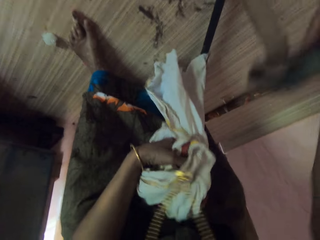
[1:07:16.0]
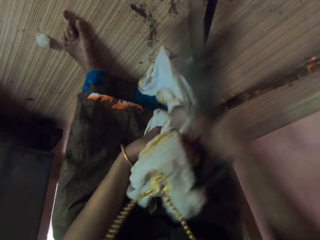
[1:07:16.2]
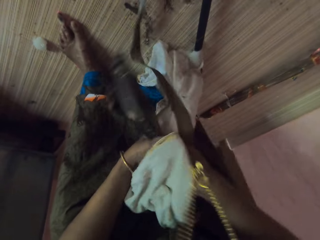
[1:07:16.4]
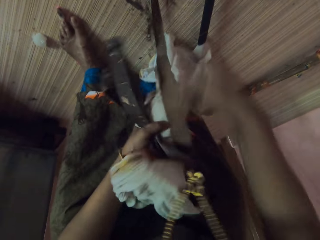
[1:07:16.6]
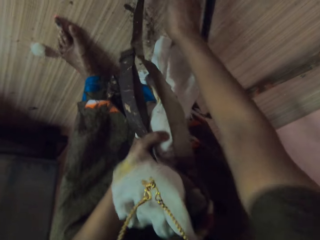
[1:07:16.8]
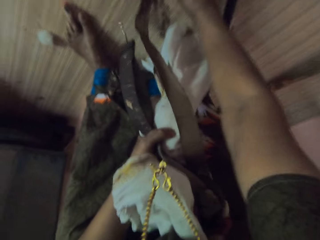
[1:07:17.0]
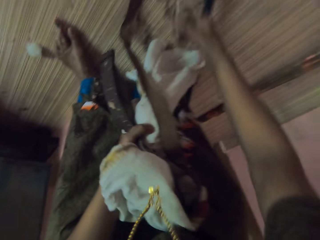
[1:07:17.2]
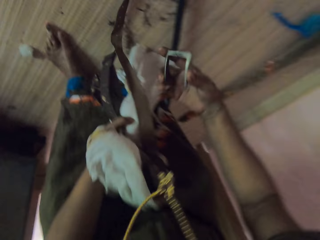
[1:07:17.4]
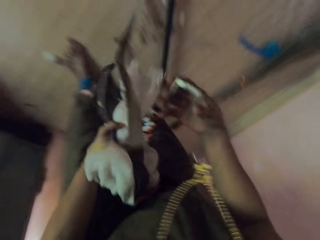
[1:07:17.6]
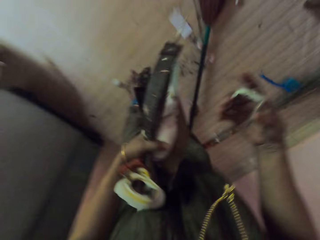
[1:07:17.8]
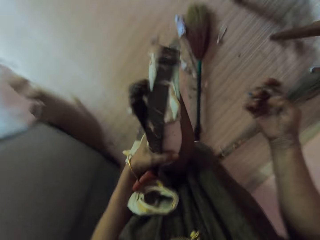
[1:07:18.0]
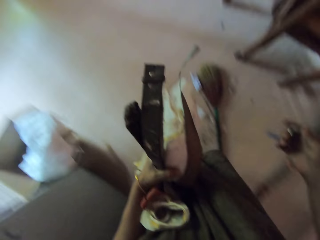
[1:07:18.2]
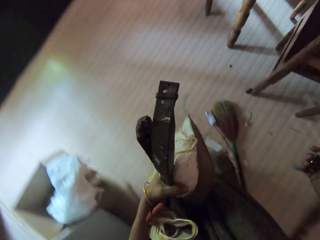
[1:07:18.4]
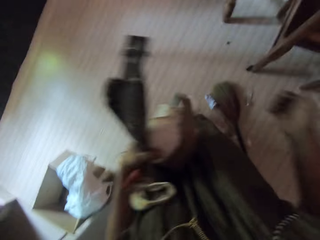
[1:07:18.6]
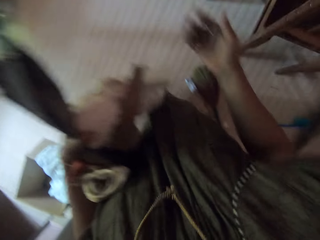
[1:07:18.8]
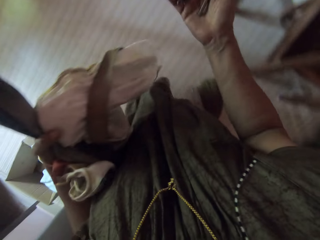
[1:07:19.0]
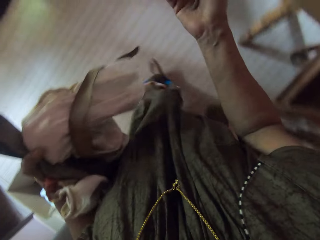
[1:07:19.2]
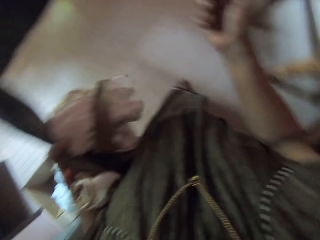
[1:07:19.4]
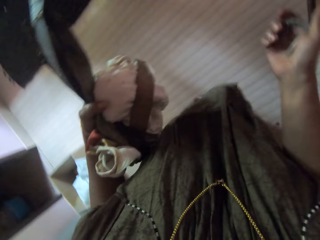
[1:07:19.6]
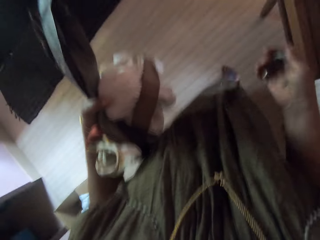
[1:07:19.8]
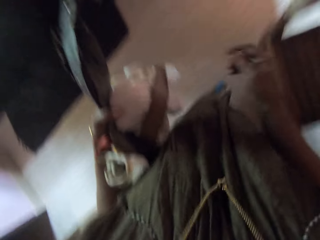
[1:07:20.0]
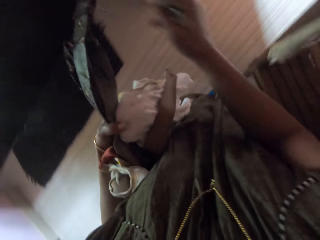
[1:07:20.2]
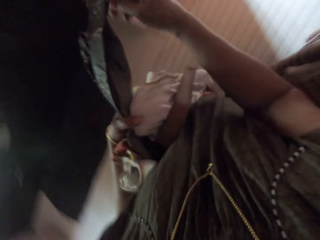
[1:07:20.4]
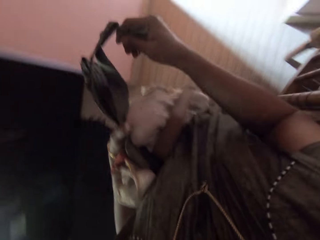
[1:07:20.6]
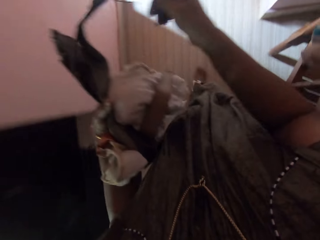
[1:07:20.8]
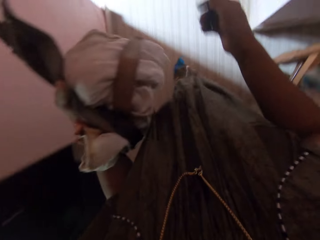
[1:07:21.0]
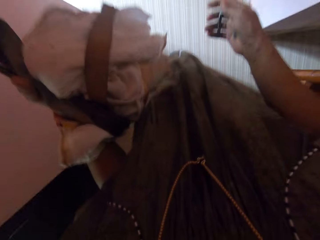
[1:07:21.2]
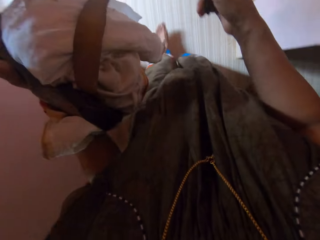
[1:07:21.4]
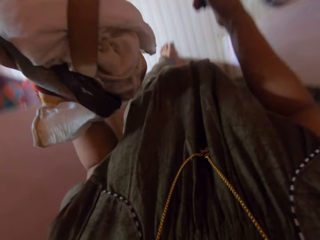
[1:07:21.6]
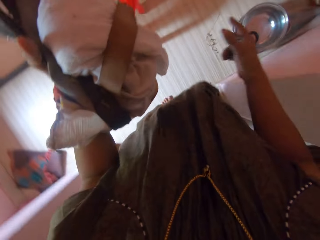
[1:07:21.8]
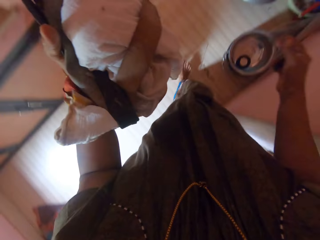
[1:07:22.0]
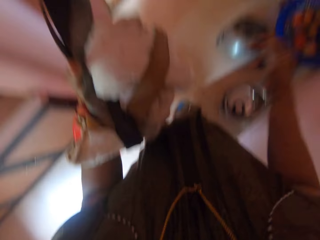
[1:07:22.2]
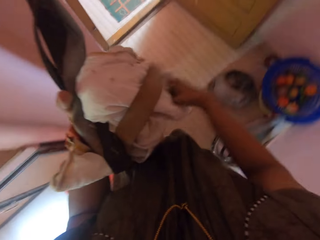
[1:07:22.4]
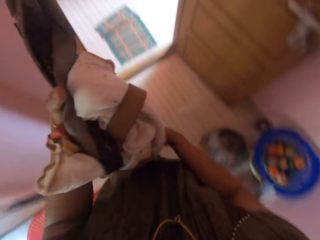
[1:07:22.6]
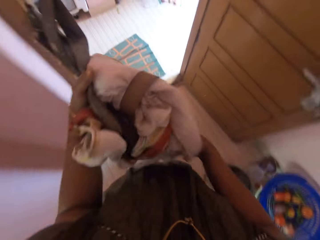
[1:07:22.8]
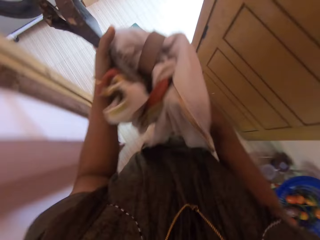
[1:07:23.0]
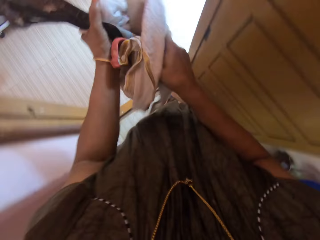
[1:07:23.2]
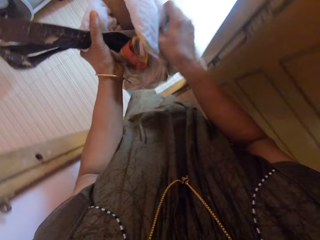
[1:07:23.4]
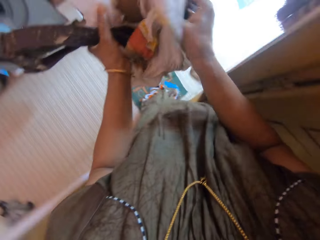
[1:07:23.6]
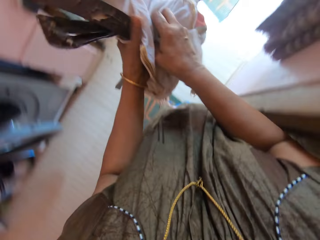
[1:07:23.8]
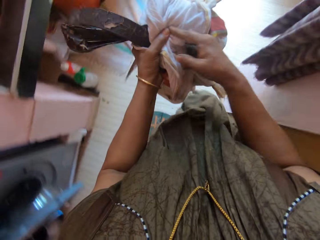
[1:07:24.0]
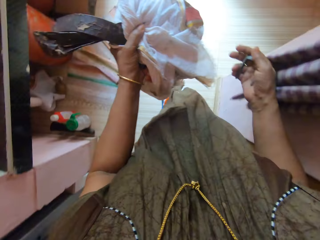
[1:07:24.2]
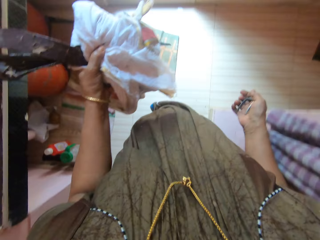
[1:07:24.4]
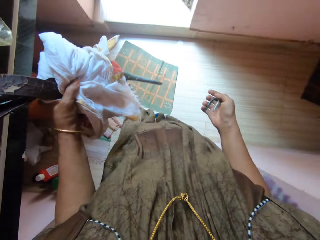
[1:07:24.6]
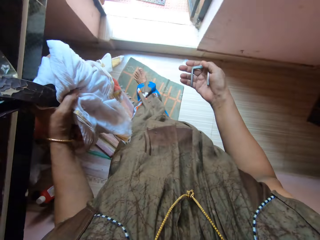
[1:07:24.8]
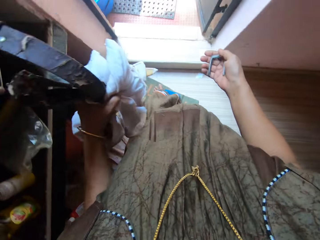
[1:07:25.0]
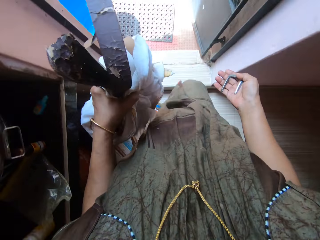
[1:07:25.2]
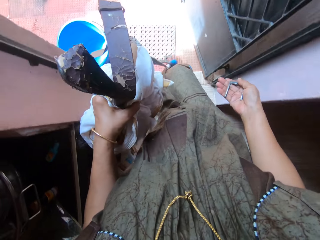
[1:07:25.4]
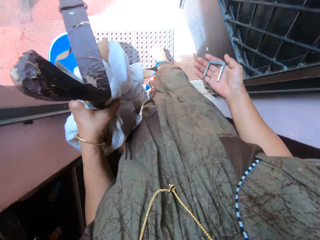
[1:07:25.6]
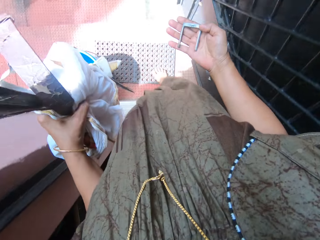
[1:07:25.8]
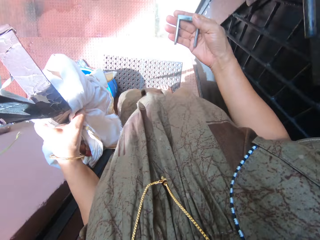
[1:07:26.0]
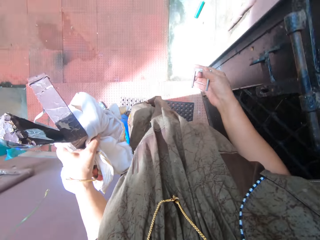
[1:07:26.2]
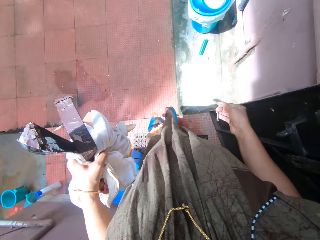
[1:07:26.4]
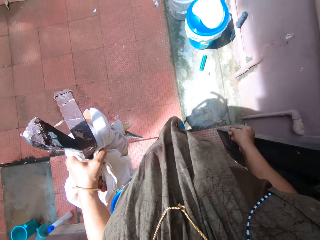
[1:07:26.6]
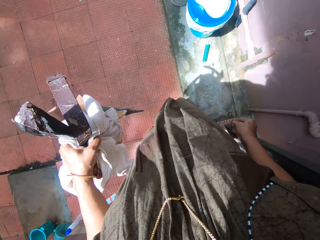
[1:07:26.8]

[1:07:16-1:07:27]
The camera wearer picks up a belt on the floor with her right hand and passes the belt from her right hand to her left hand. She picks up a broken belt head on the floor with her right hand. She squeezes the piece of cloth into her left hand with her right hand.

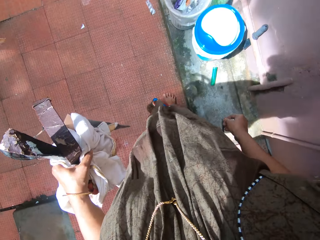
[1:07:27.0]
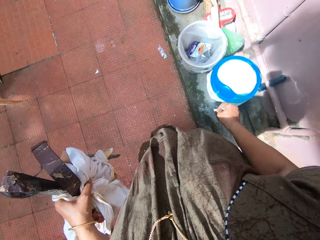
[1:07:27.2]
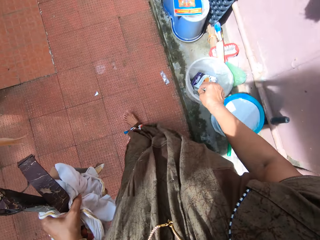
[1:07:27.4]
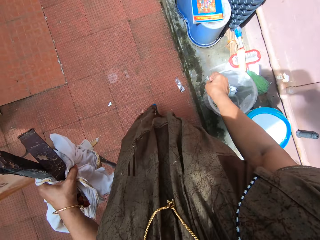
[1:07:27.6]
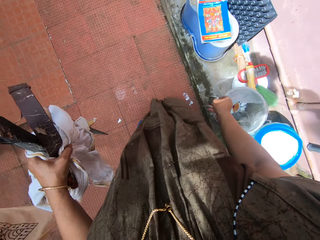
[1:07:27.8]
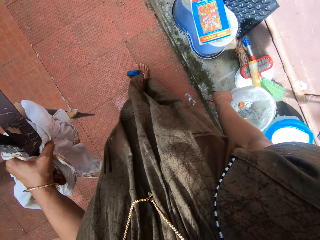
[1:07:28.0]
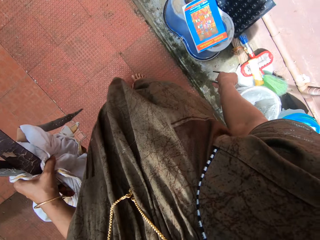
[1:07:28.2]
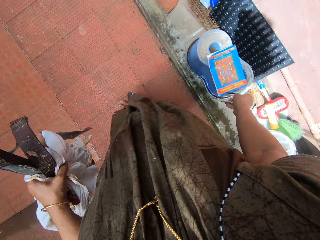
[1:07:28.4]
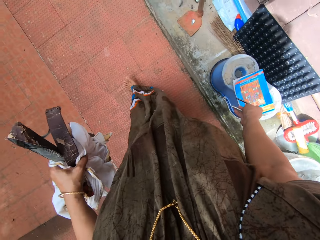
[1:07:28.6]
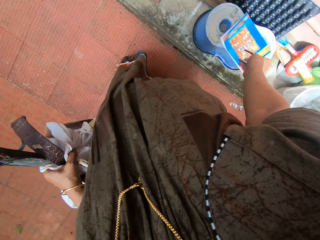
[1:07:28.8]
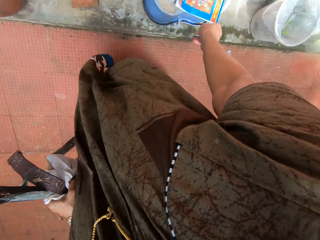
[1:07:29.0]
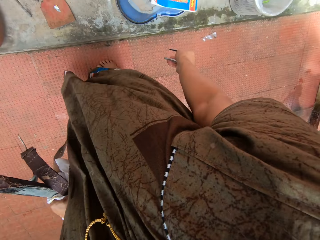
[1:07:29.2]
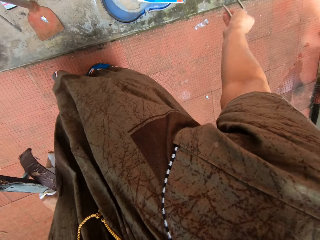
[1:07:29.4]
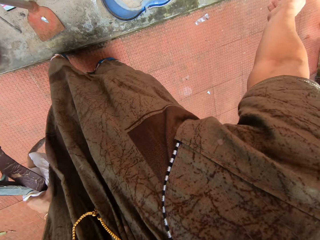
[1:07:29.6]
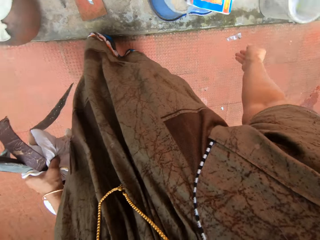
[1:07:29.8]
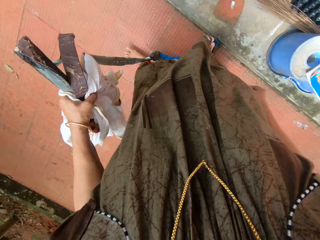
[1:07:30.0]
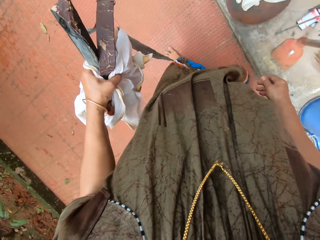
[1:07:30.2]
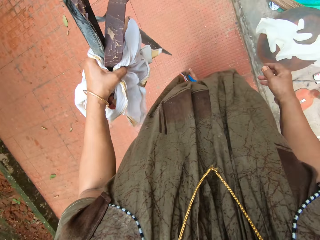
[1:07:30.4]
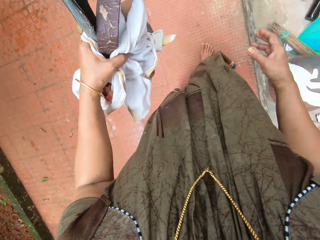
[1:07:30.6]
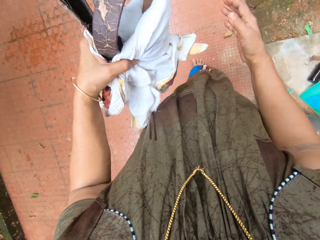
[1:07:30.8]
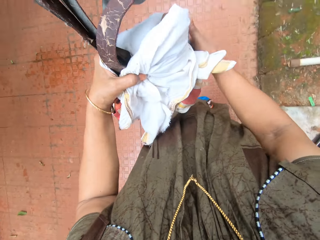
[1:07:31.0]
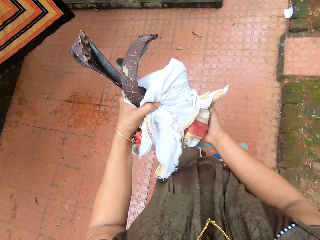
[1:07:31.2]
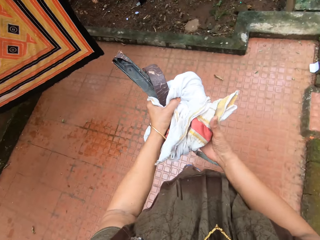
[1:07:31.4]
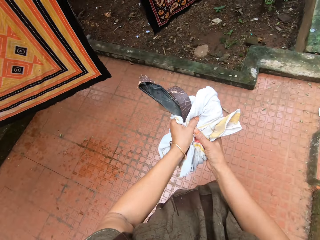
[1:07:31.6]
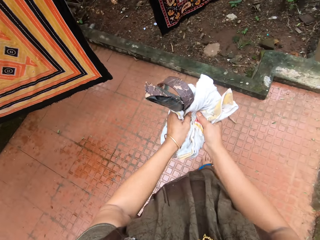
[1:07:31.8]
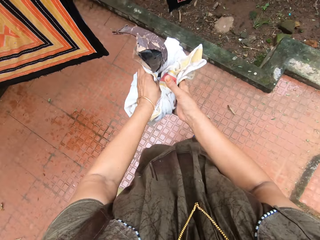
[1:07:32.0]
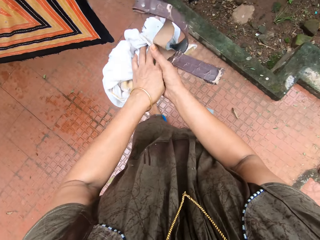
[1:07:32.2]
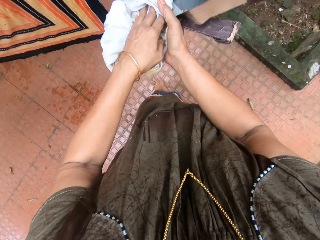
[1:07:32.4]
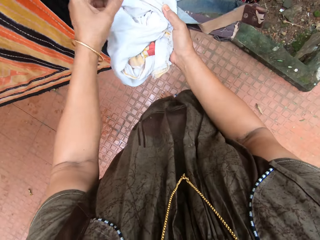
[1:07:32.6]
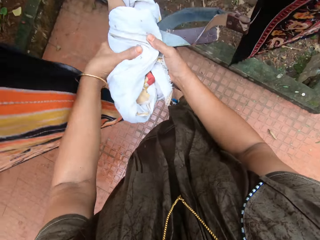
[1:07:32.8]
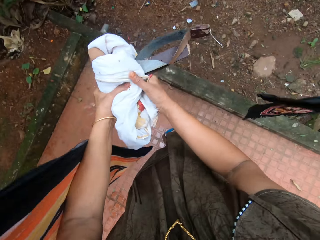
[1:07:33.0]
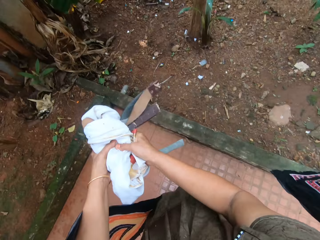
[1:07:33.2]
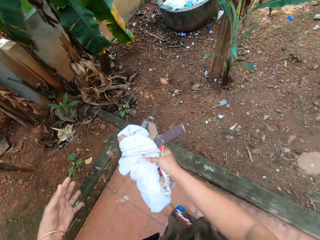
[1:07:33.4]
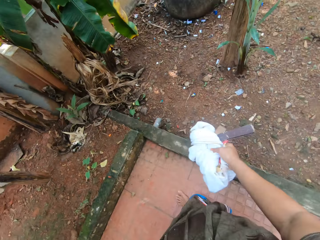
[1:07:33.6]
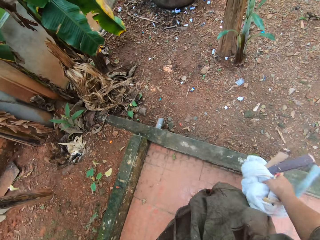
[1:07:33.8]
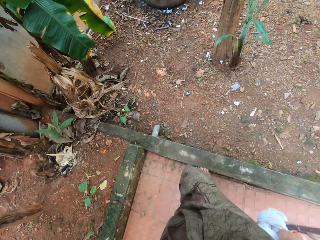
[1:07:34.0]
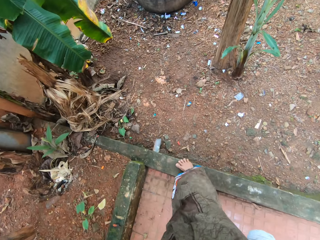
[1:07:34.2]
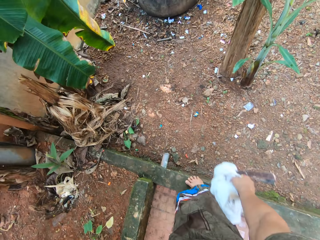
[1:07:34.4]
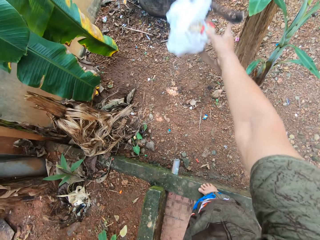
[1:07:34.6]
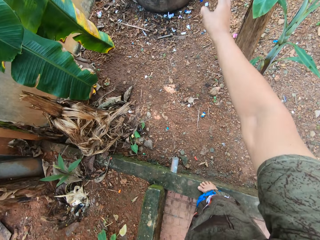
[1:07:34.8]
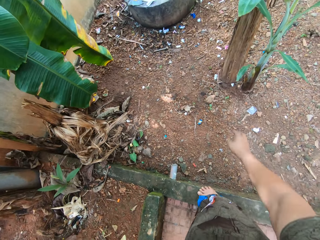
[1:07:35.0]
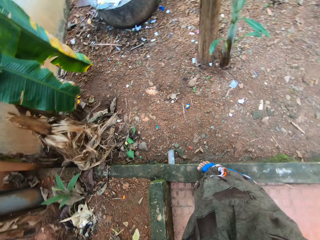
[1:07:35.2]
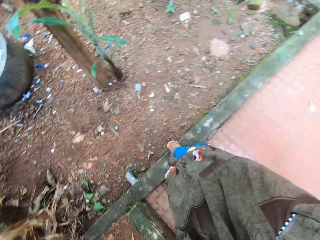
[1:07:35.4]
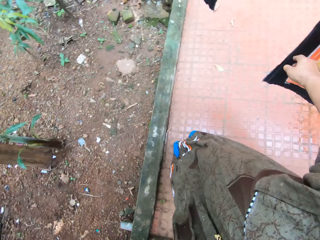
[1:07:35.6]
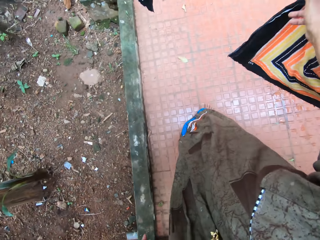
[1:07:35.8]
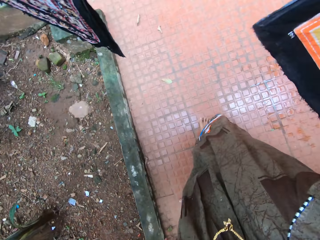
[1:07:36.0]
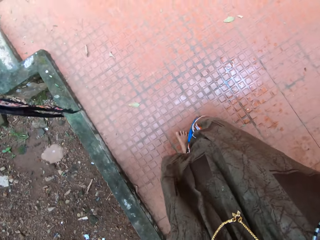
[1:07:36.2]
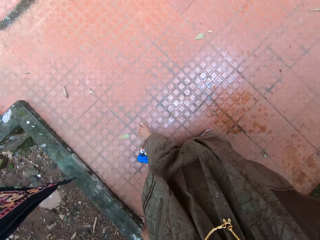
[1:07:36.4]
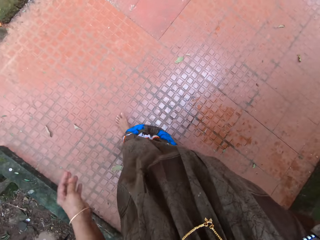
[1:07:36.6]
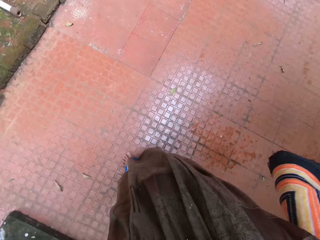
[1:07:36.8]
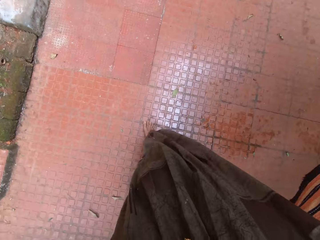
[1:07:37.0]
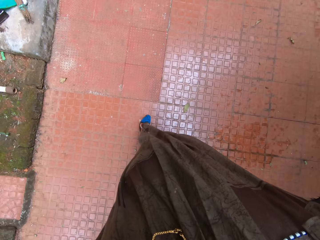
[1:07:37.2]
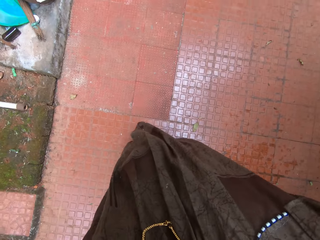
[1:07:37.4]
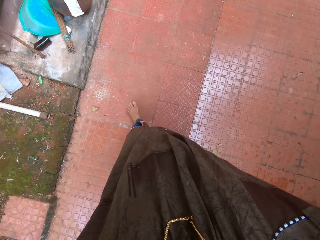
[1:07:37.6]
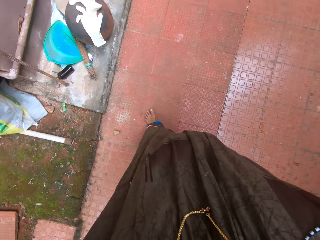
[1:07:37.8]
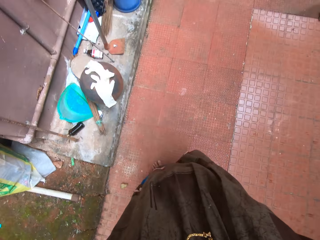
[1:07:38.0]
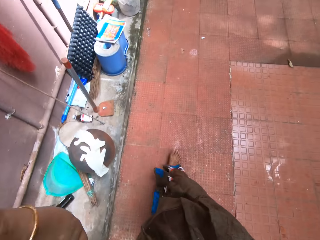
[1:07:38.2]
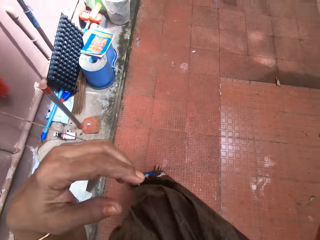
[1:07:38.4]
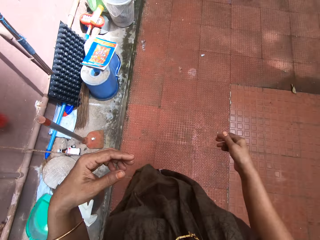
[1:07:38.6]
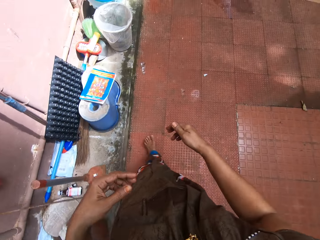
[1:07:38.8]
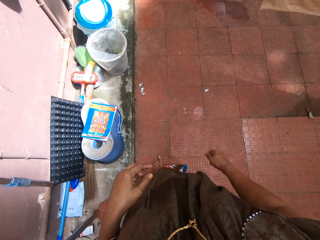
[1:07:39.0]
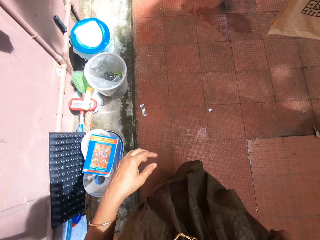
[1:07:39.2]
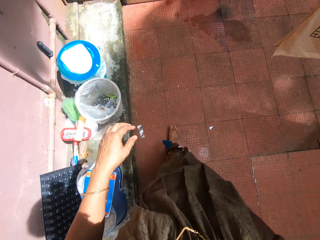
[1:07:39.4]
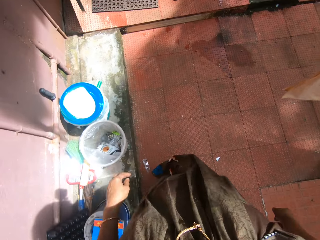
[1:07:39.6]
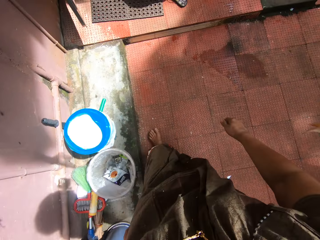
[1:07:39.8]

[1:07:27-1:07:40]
The camera wearer throws the broken belt head in her right hand away on the floor. She squeezes the belt and piece of cloth in her left hand with both hands. She throws the squeezed belt and piece of cloth away into a waste bin. She shifts a piece of cloth with her right hand.
